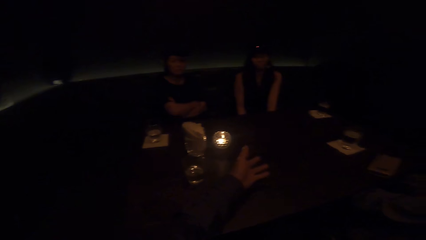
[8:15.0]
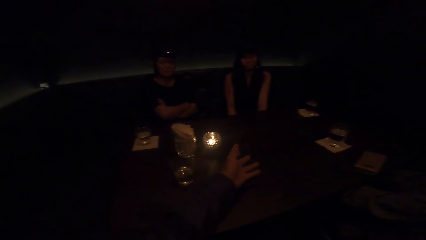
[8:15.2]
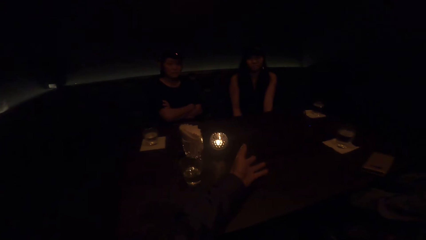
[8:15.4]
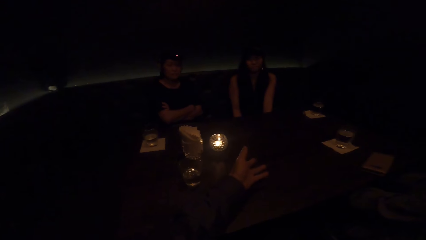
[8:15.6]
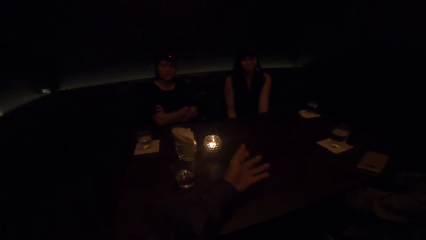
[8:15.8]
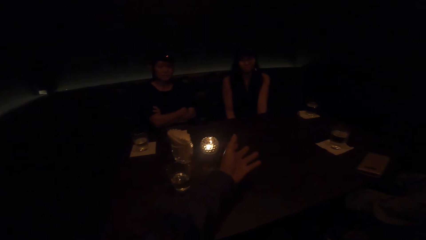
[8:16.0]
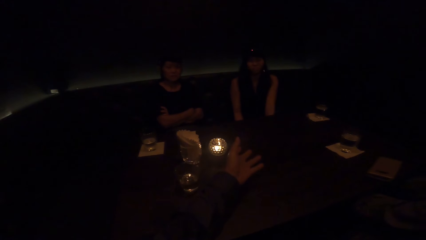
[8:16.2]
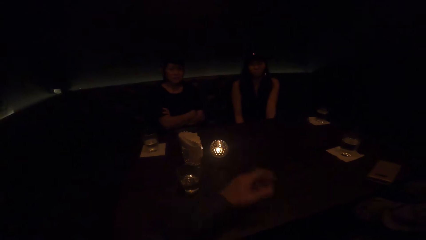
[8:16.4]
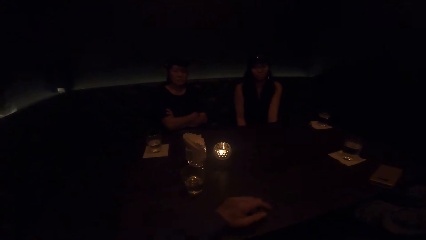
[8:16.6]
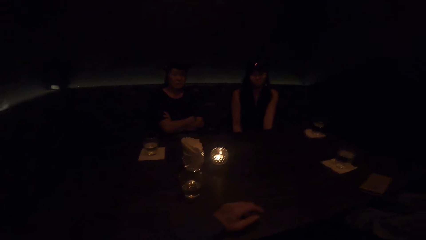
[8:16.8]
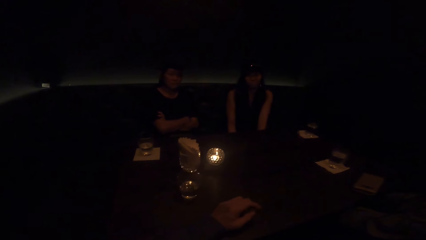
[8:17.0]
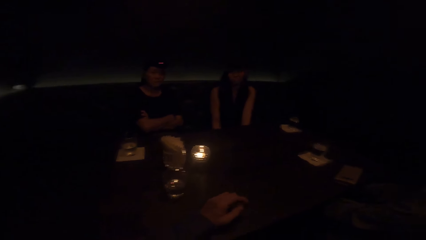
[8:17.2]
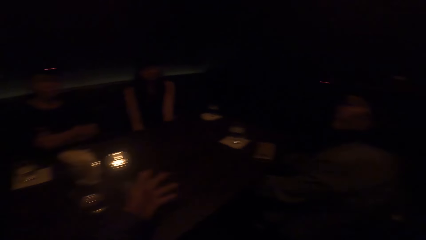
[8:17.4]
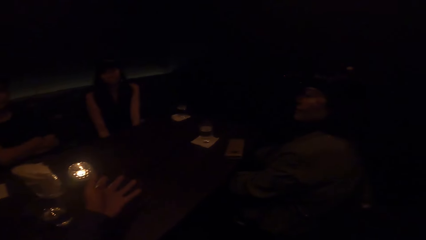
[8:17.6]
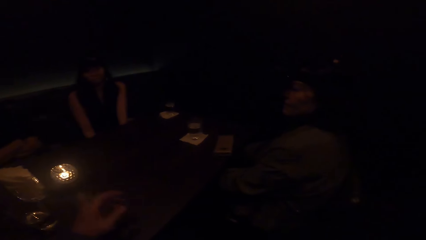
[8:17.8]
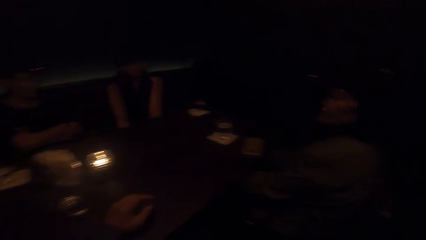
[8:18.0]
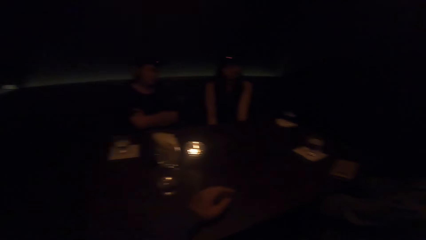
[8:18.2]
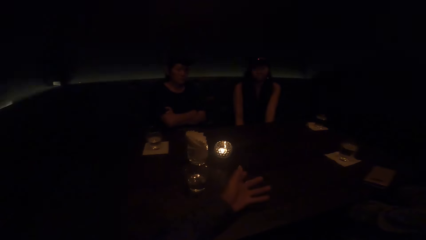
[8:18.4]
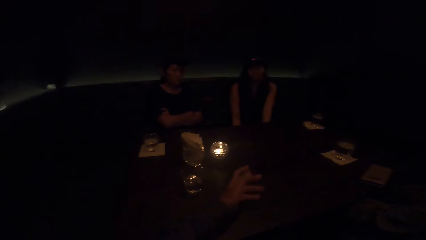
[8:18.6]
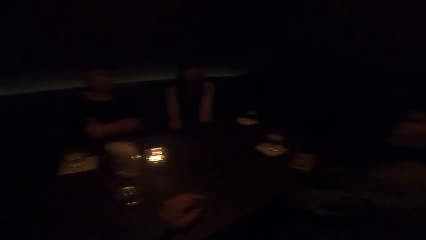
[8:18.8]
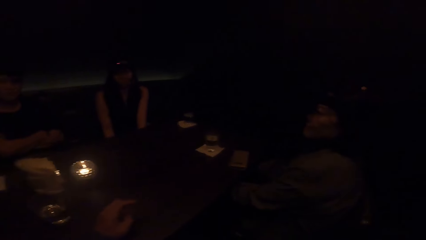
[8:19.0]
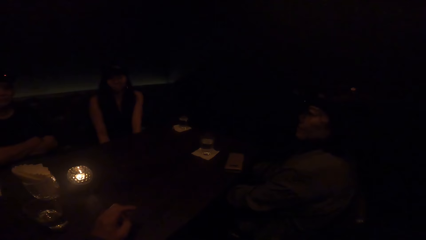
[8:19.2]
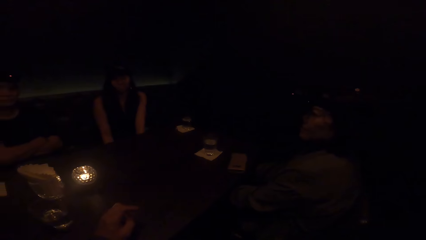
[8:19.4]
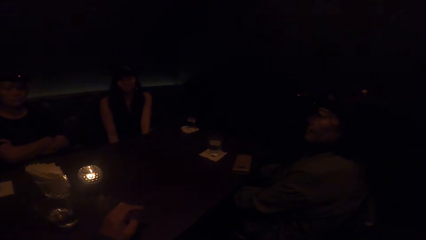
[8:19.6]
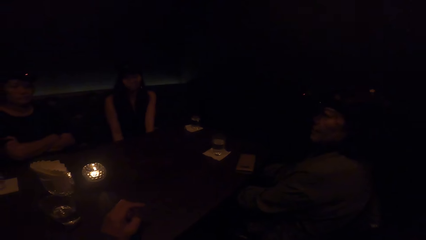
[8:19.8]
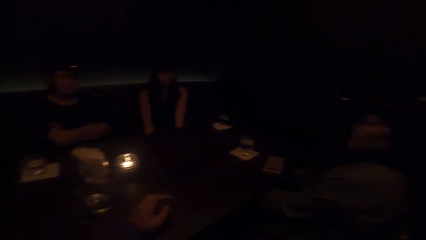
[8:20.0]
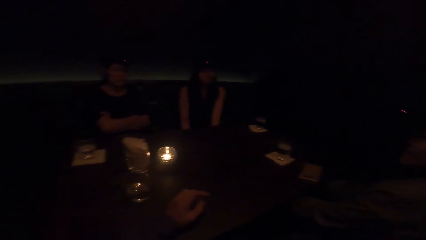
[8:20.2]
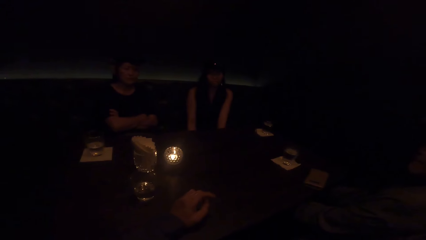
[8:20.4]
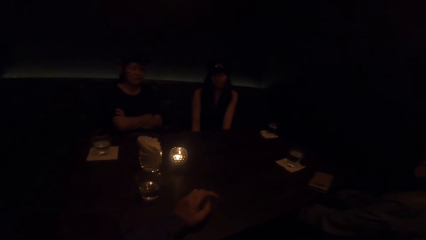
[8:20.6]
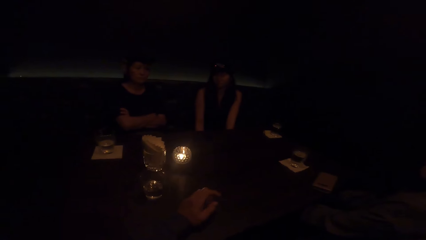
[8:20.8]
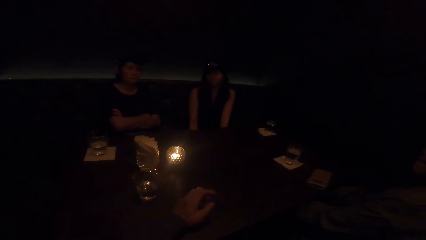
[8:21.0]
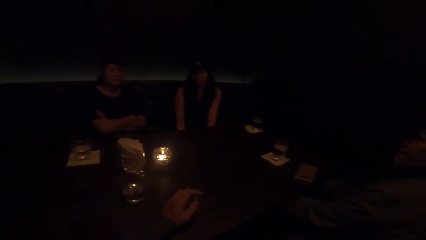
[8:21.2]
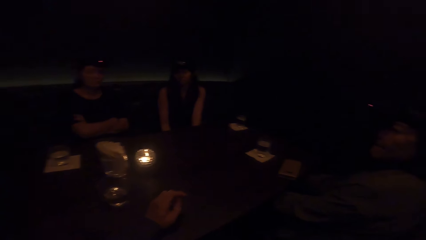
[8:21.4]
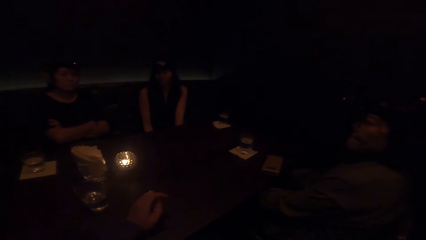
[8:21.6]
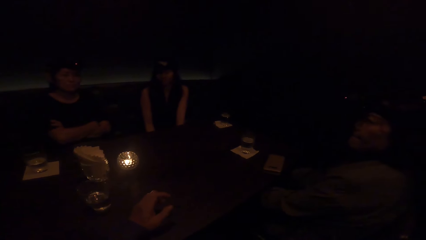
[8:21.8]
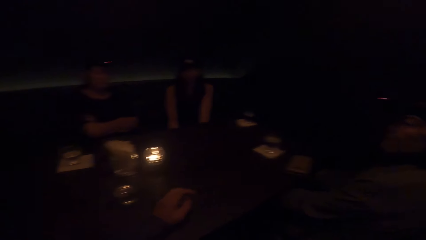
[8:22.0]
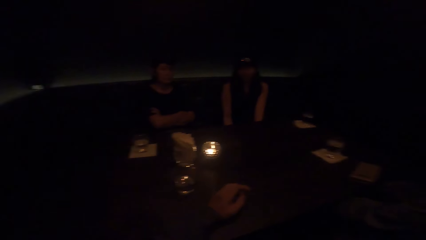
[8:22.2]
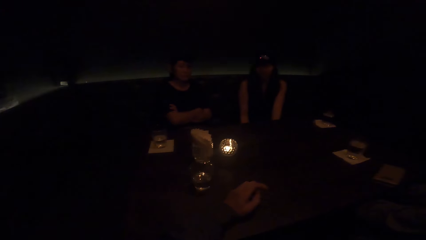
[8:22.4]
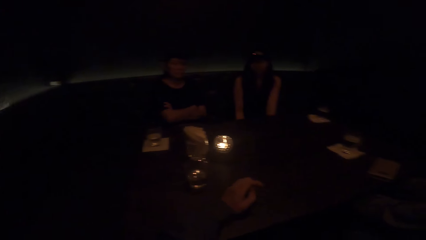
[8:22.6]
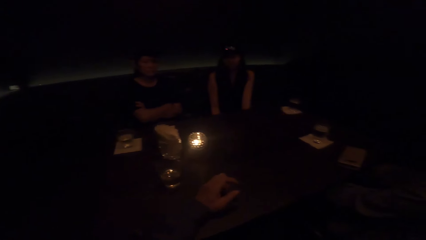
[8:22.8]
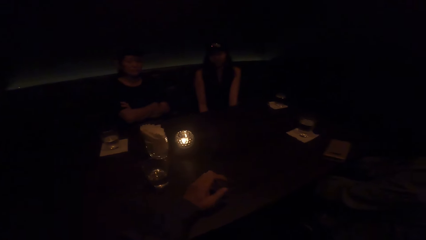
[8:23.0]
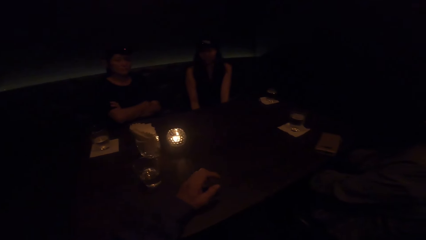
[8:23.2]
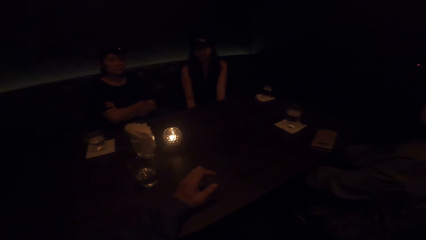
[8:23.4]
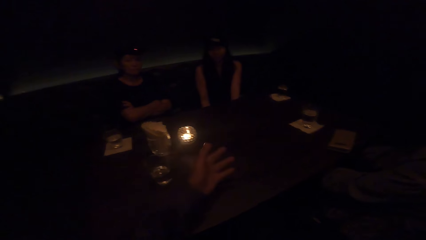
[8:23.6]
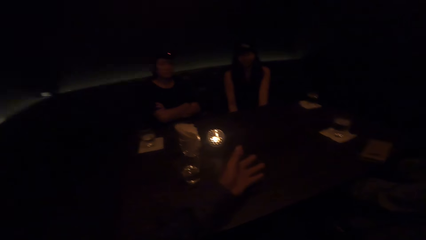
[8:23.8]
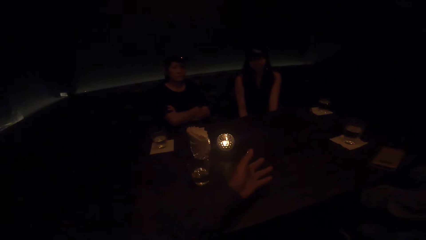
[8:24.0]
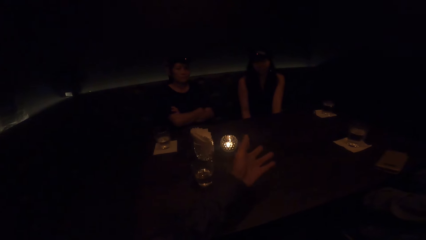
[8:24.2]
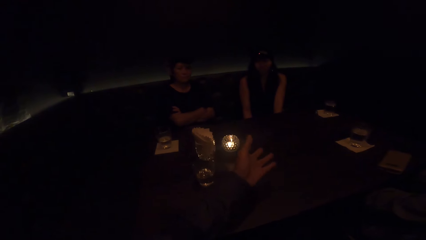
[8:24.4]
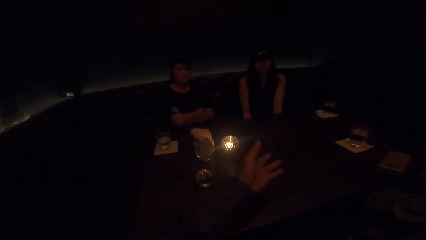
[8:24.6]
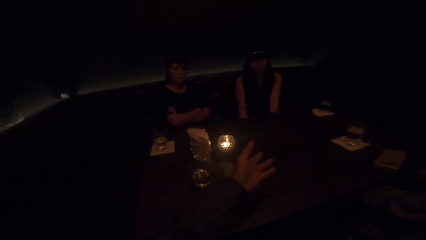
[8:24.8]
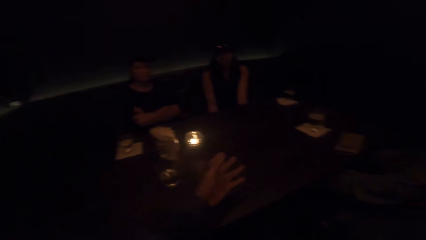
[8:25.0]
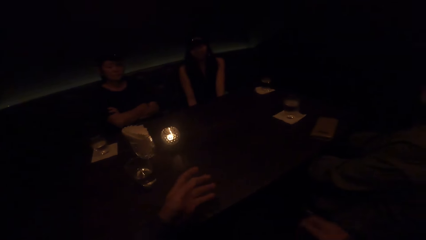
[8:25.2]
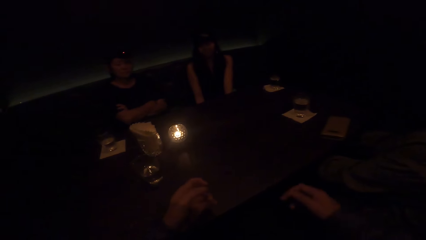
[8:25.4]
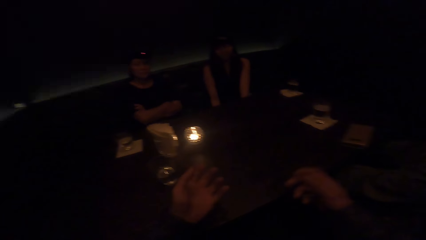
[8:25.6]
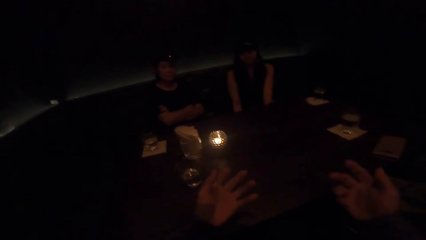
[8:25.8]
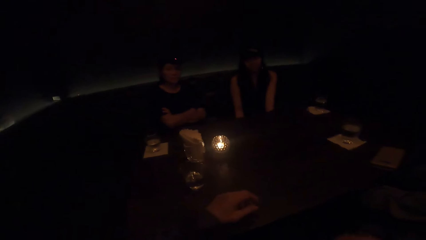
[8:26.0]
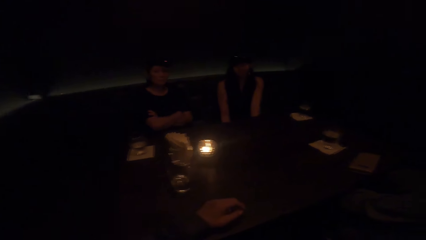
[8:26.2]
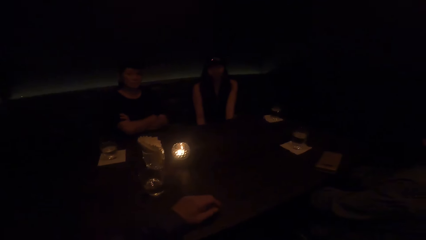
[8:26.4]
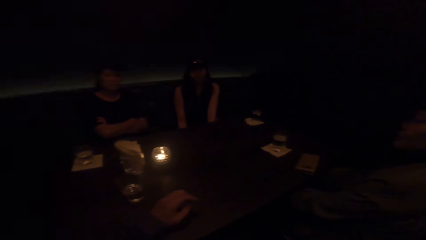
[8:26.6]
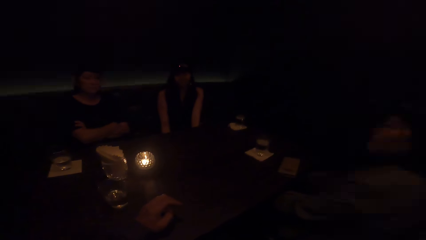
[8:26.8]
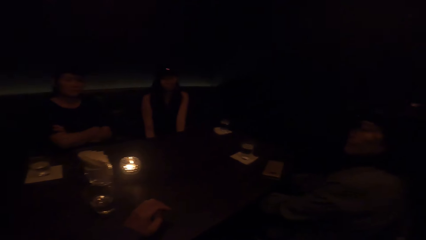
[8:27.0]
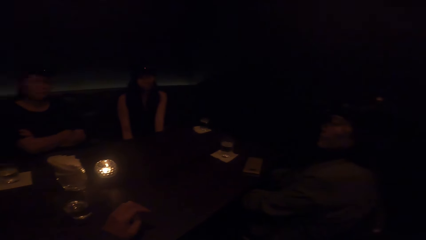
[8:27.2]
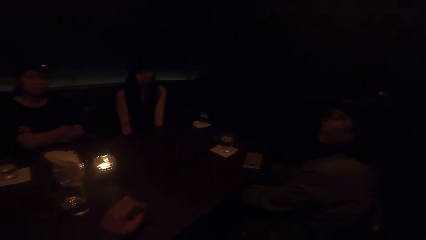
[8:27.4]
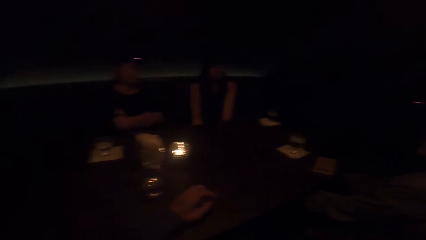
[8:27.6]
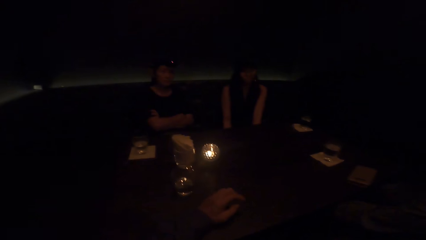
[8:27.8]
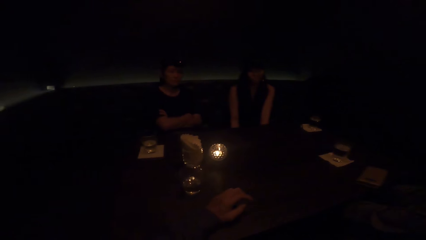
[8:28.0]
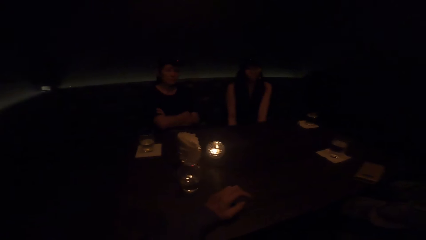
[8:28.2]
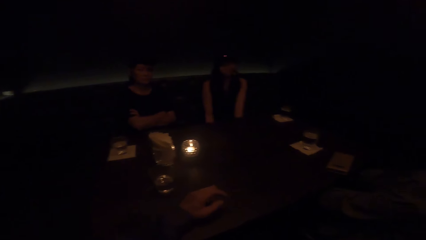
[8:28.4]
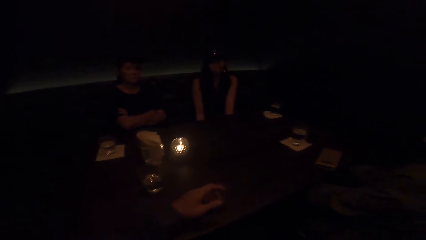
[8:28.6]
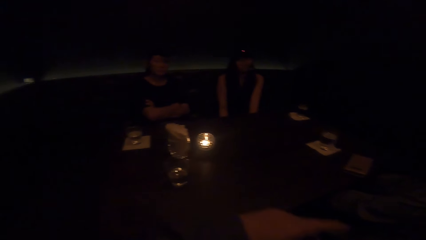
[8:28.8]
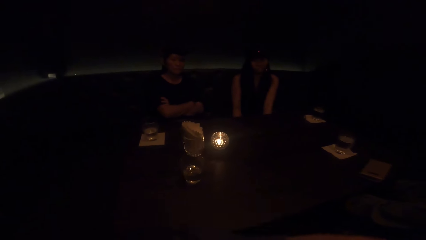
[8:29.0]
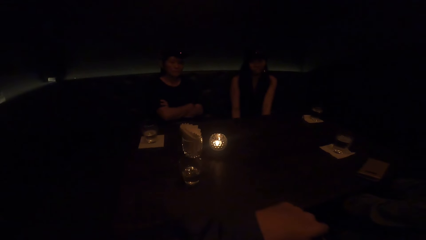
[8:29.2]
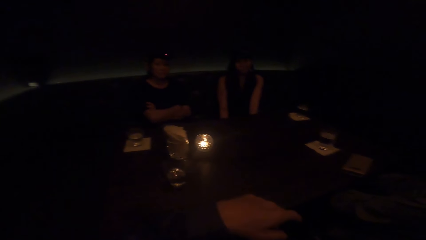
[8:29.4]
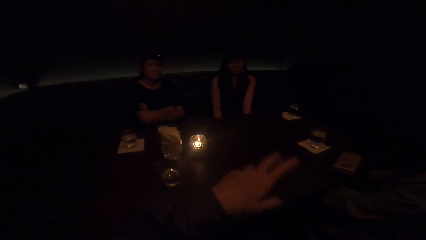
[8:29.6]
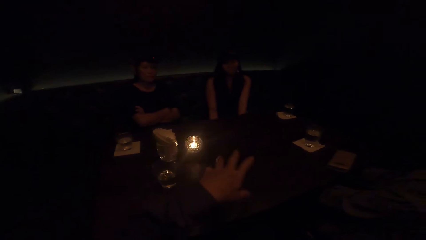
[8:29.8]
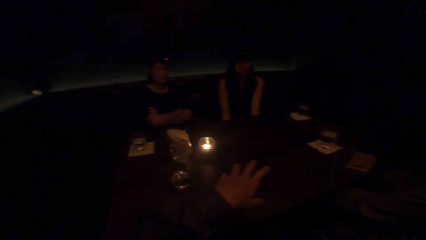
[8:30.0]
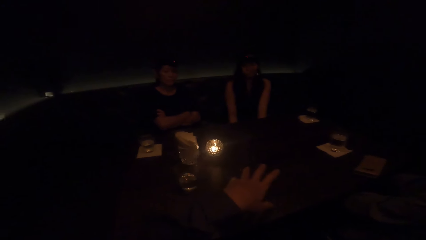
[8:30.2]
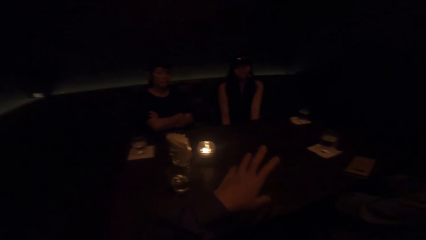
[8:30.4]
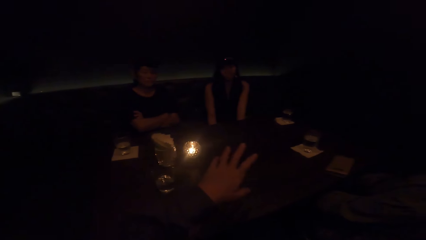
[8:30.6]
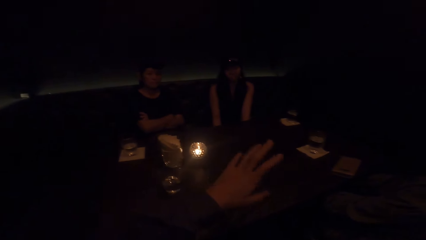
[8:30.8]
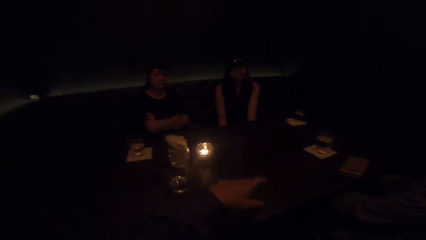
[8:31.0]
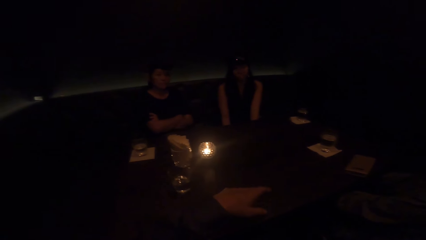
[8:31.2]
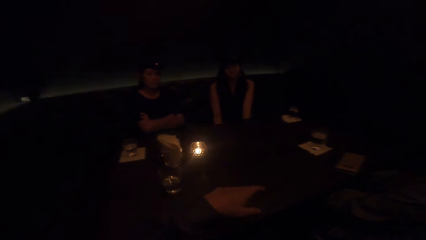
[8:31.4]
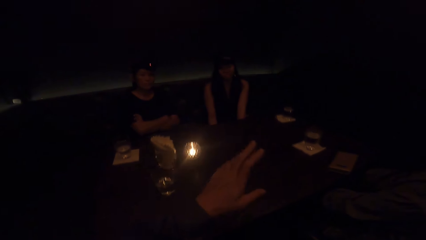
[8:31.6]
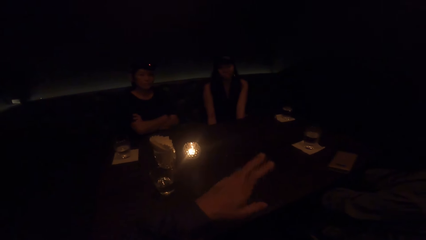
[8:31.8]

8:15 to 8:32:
The camera wearer talks to three women. They stare at the table. They talk to the three women.
